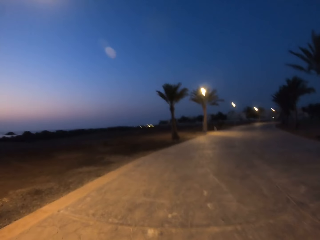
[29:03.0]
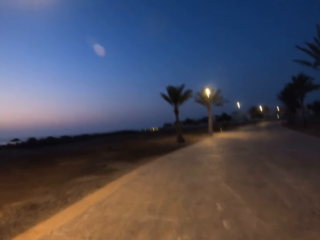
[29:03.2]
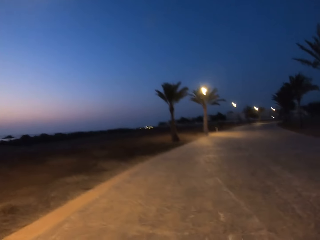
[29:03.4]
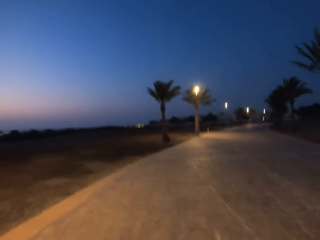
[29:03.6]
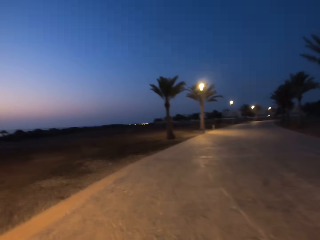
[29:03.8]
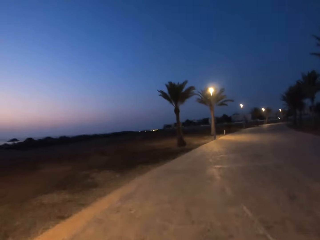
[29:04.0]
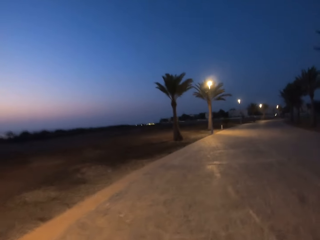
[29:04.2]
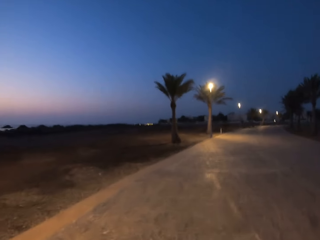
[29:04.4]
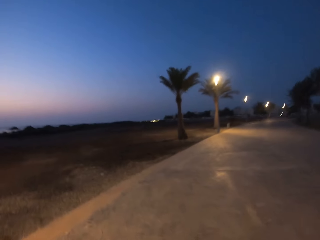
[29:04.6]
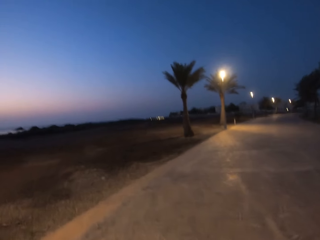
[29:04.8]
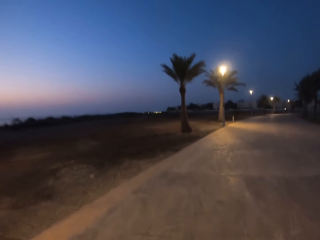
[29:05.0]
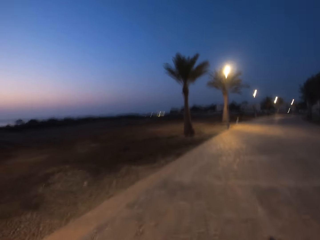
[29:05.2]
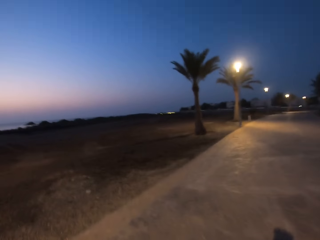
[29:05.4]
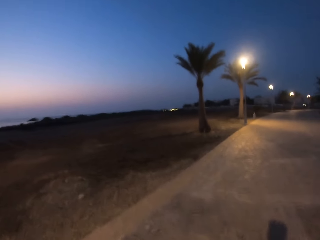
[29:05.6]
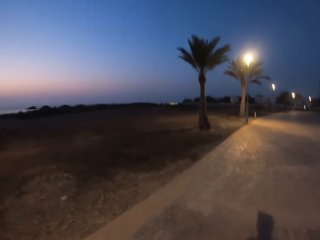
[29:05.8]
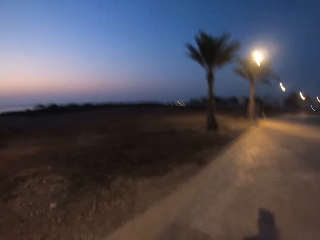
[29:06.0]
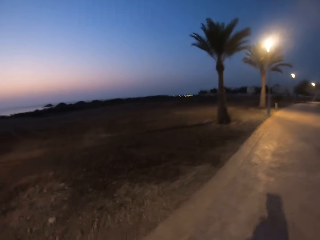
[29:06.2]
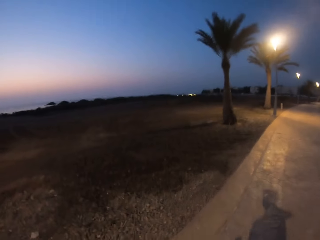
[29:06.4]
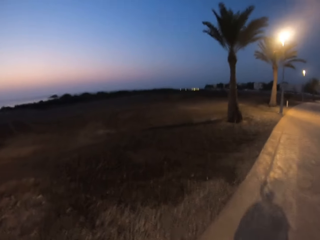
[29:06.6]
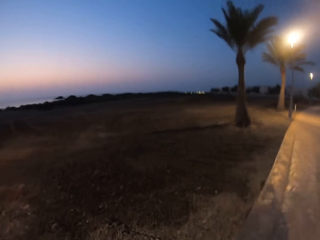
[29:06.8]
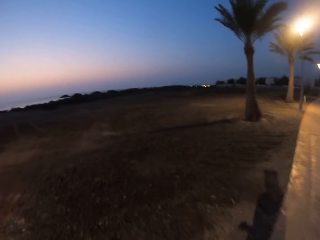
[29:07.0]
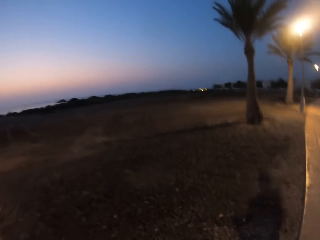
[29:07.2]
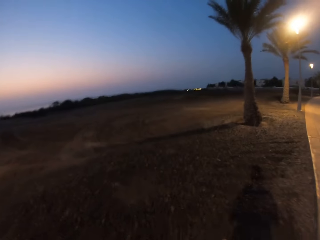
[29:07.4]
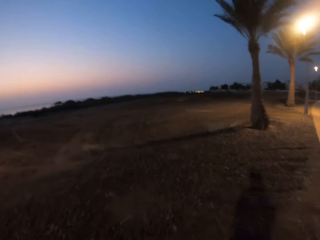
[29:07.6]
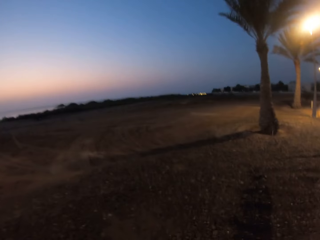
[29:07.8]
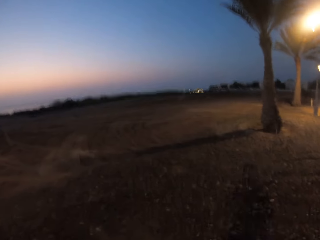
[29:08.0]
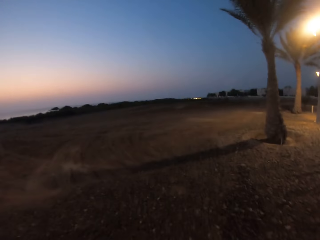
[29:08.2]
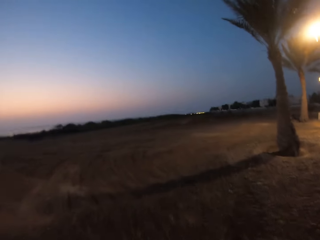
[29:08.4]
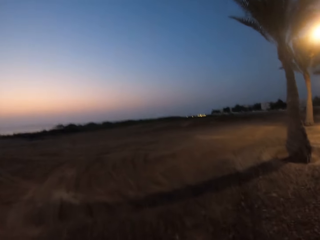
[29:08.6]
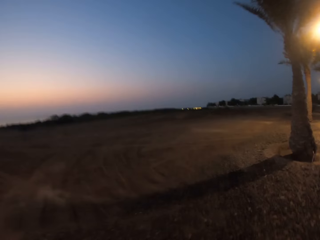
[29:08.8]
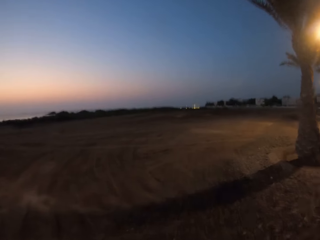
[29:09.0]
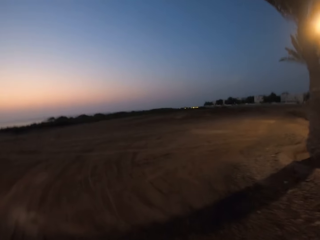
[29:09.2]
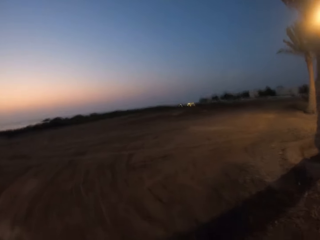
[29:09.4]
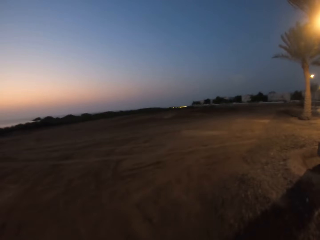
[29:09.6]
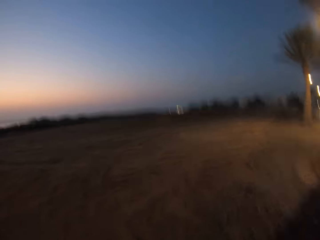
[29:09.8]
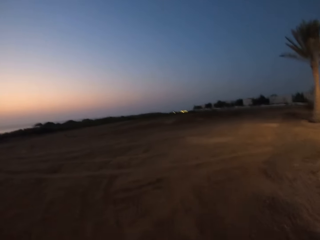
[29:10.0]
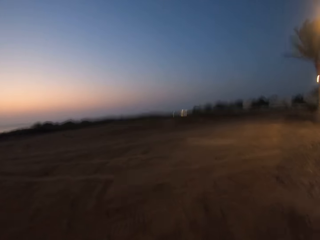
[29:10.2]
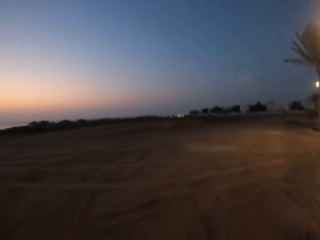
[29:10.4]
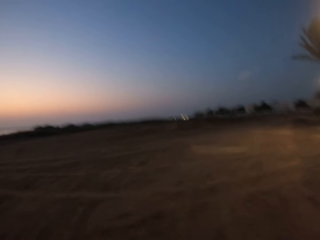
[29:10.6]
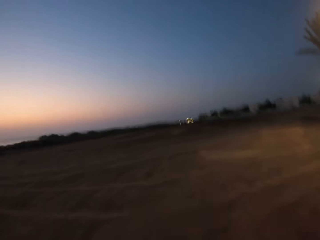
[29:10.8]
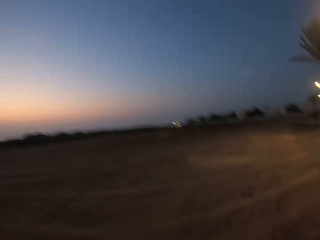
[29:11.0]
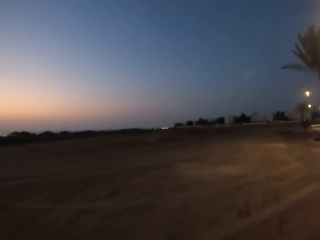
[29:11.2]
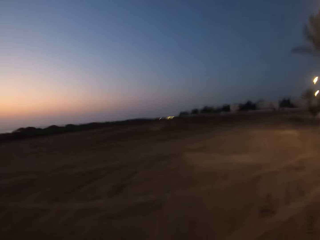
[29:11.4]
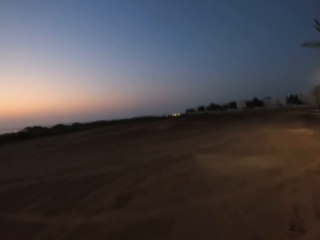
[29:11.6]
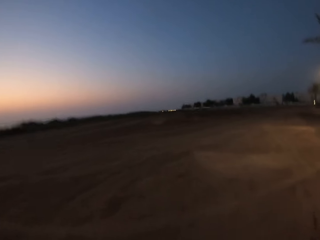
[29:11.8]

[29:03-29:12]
The camera wearer jogs off the tarmac.

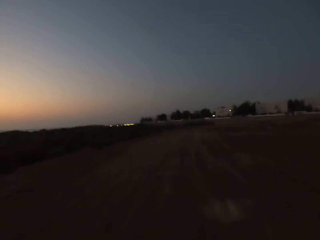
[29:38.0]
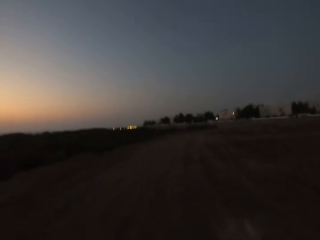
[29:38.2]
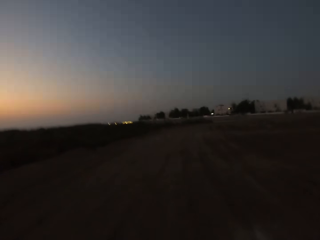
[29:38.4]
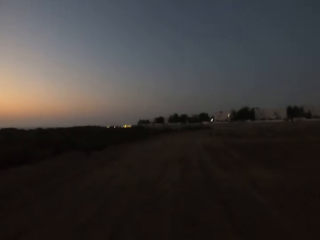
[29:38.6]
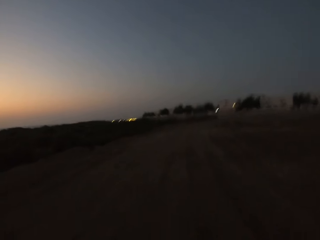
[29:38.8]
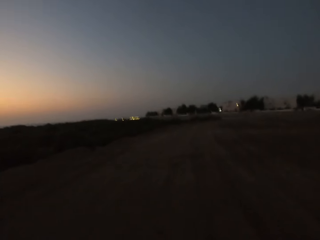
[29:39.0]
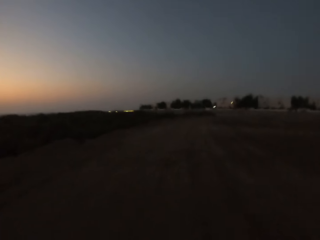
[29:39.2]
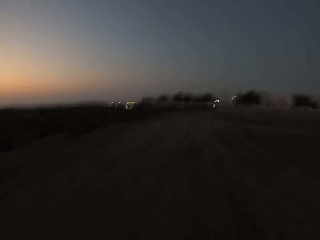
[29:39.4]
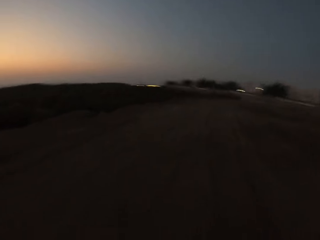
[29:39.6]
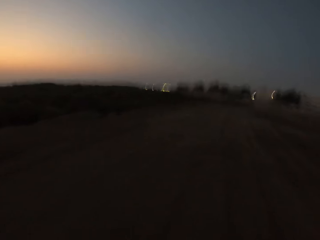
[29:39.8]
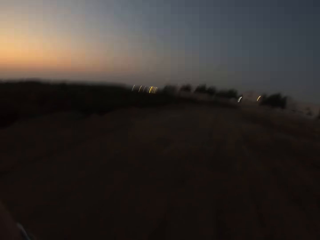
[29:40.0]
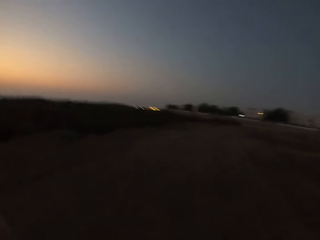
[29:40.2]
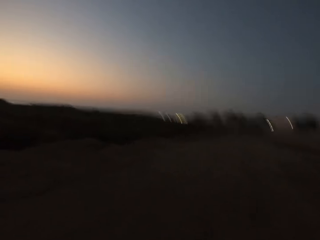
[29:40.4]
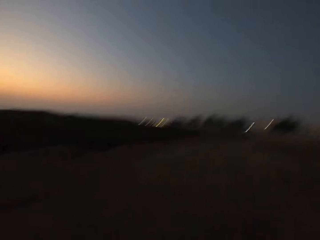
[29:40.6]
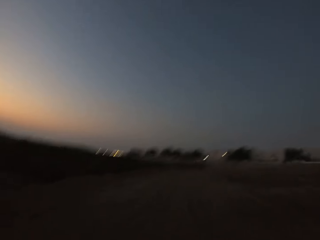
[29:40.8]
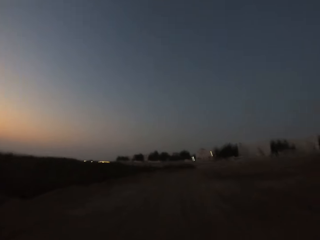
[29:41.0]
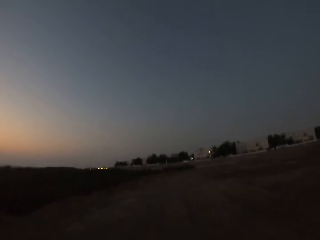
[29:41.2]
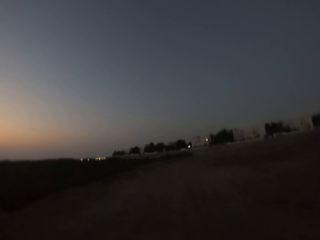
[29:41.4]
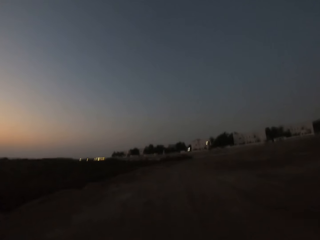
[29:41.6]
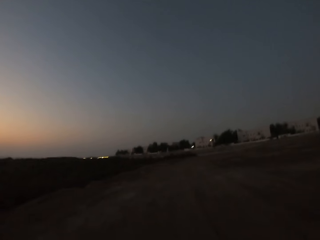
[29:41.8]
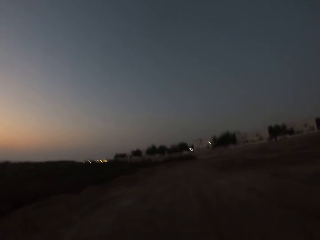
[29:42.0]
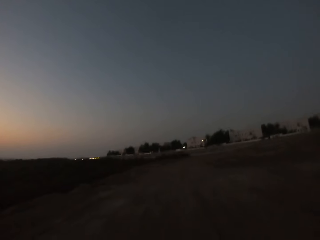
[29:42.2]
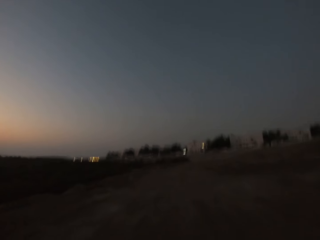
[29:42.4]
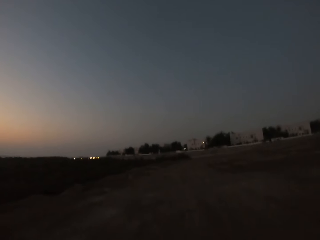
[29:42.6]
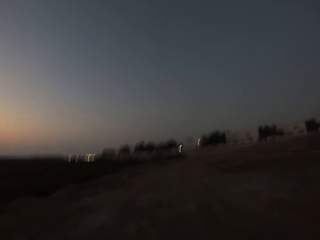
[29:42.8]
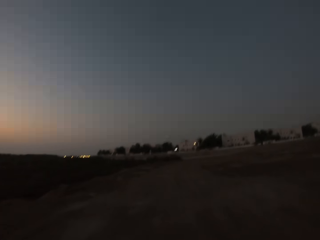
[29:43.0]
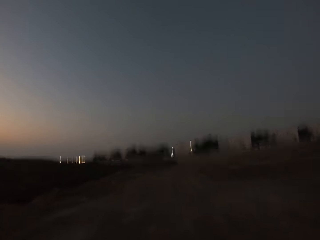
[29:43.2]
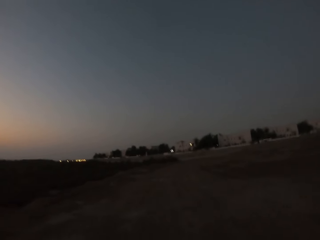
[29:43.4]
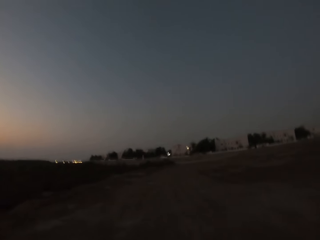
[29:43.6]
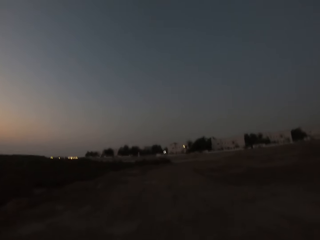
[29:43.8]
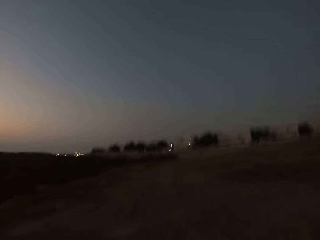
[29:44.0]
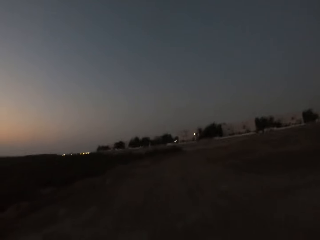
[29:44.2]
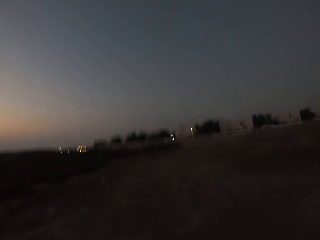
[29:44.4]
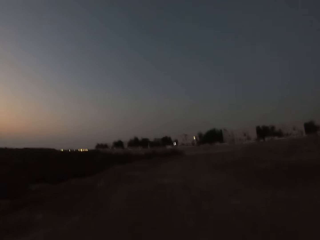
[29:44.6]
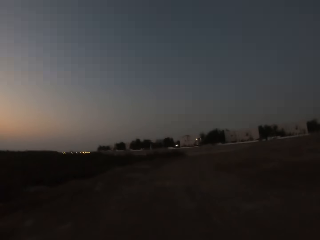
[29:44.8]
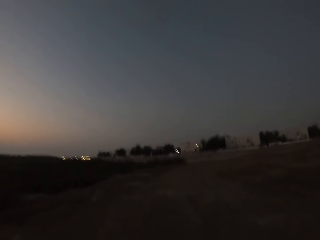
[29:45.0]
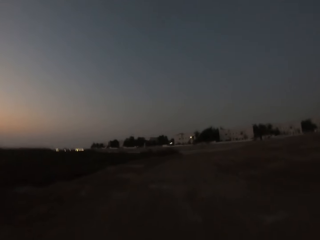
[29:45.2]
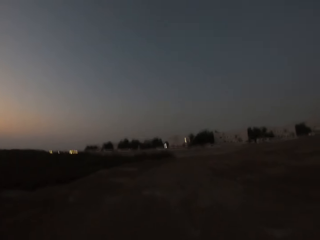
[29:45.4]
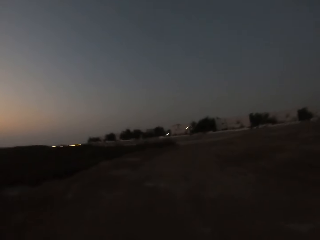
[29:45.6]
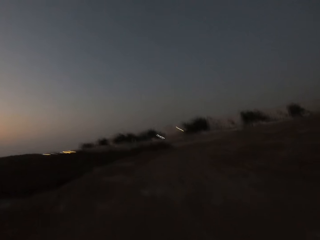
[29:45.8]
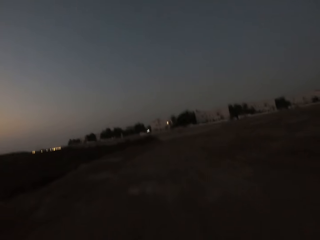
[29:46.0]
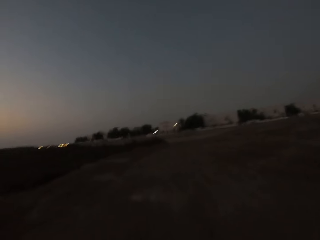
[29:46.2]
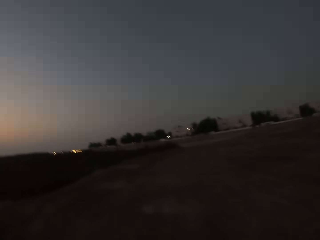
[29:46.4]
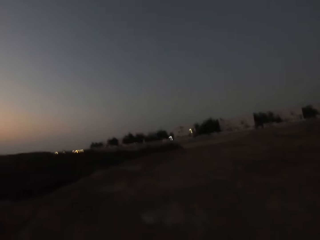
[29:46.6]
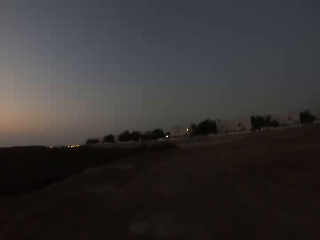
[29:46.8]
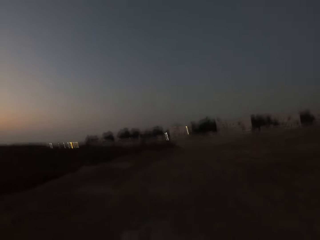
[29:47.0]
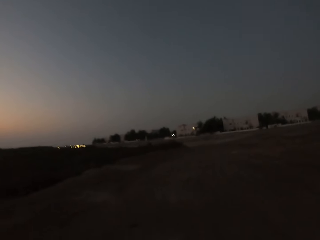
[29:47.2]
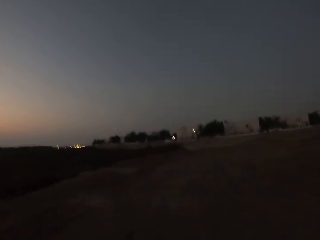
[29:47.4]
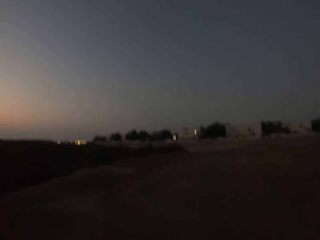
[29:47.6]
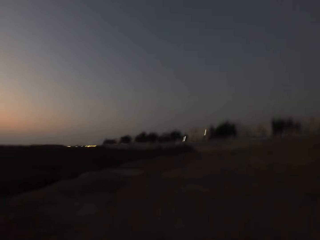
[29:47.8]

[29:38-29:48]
The camera wearer adjusts the camera. They jog.

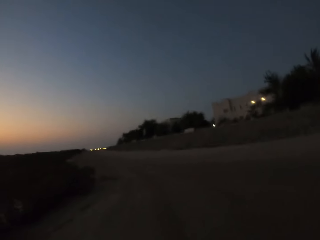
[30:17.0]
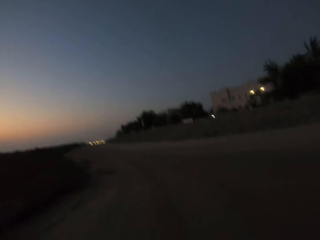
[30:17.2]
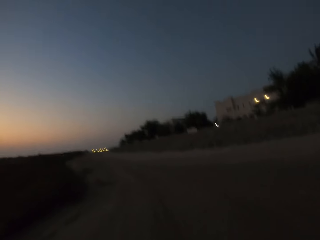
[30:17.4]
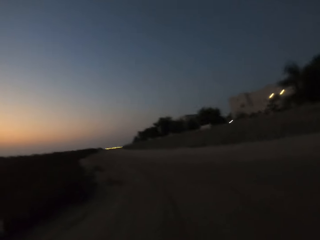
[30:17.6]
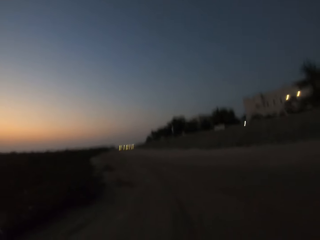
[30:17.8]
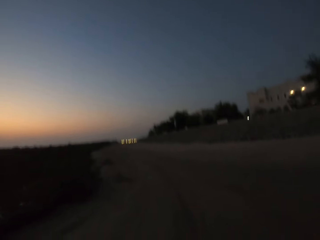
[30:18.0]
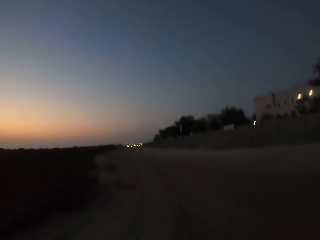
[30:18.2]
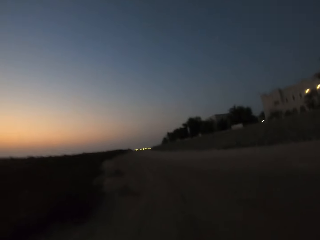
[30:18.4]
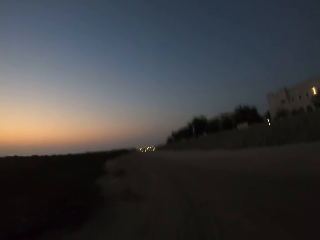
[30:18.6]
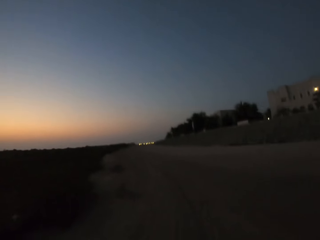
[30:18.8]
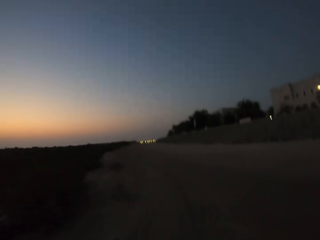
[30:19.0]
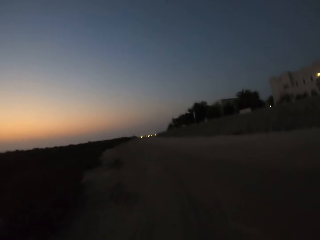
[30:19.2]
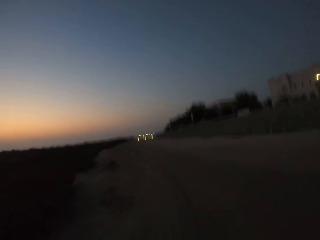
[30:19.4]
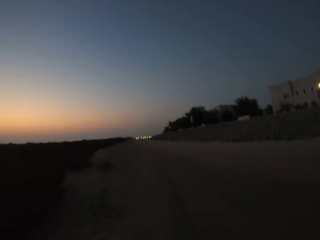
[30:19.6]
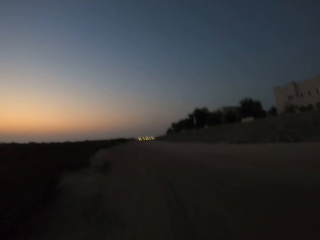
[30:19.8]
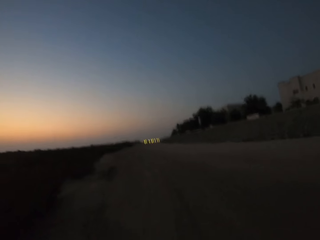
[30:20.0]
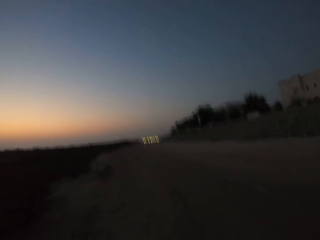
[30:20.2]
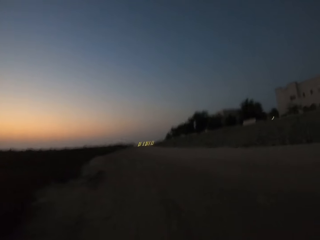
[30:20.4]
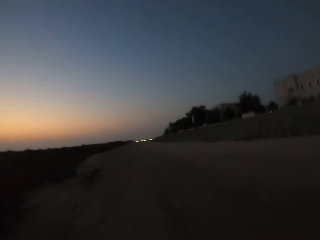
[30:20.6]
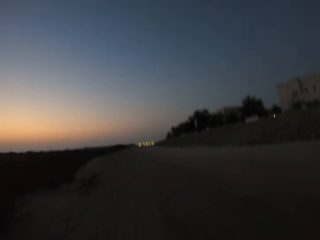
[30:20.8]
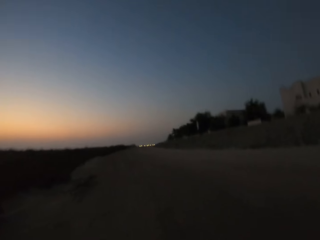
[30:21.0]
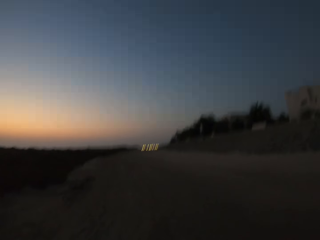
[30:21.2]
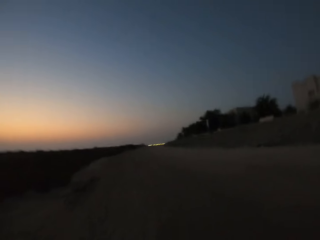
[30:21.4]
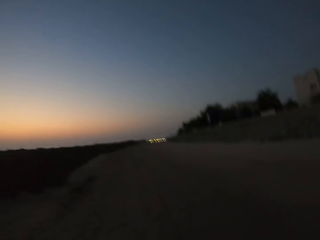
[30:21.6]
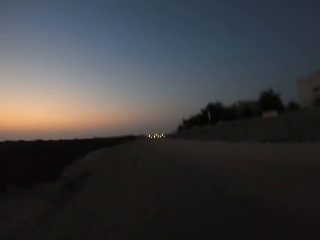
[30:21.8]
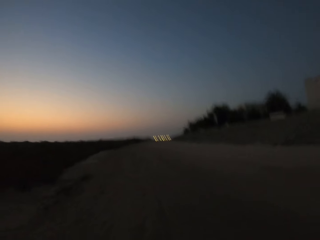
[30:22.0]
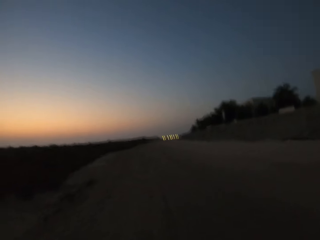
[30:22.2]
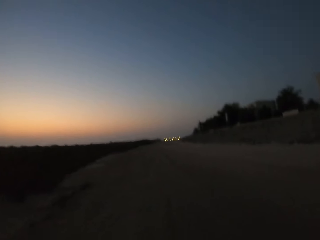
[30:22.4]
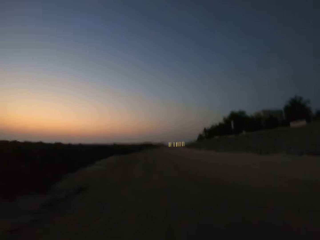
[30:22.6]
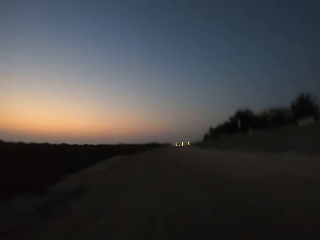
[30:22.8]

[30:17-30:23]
The camera wearer takes a left turn.
